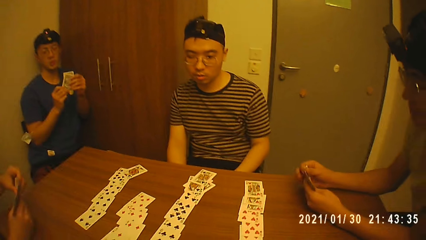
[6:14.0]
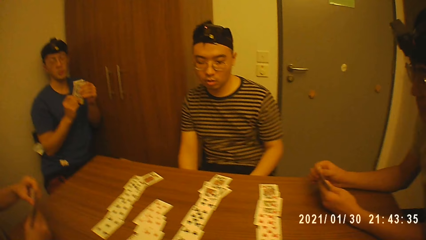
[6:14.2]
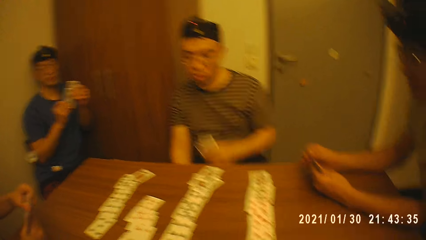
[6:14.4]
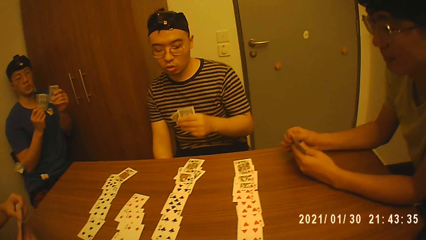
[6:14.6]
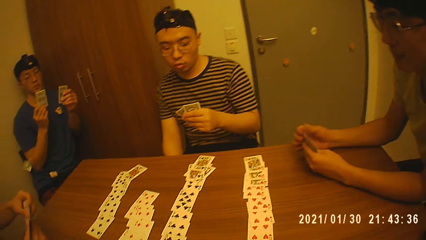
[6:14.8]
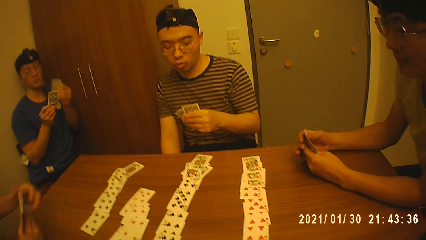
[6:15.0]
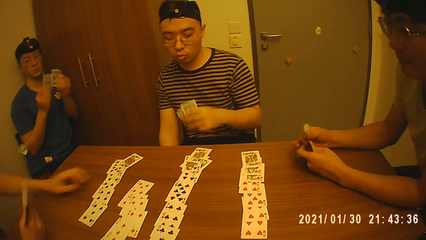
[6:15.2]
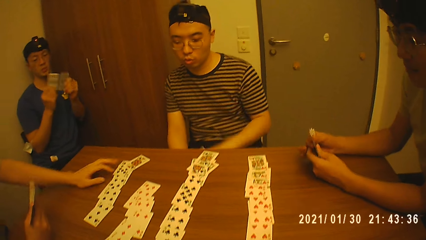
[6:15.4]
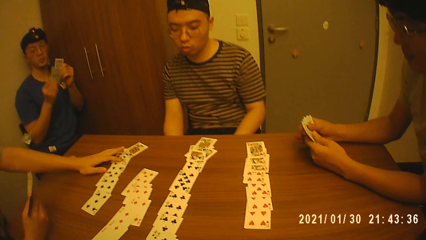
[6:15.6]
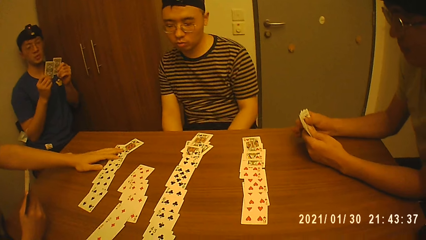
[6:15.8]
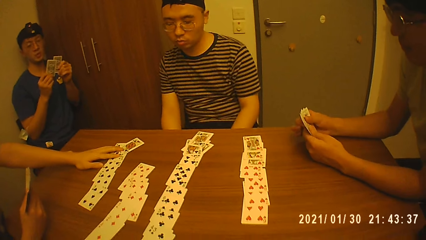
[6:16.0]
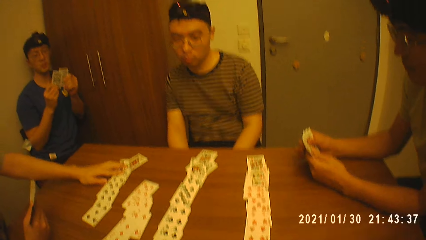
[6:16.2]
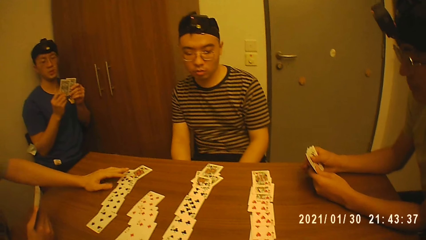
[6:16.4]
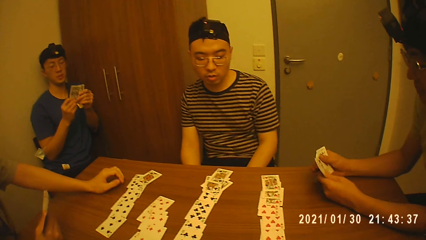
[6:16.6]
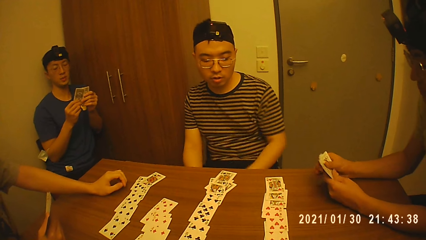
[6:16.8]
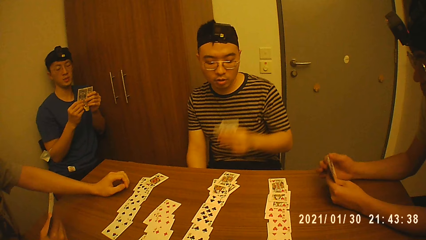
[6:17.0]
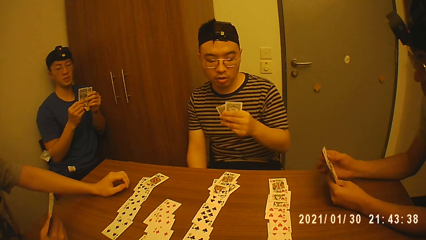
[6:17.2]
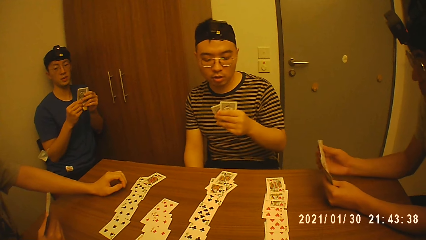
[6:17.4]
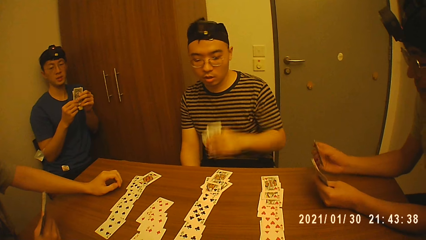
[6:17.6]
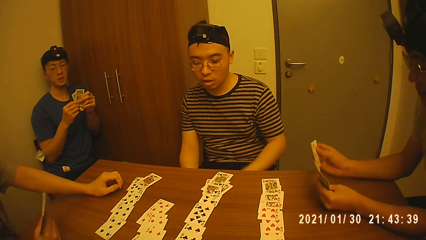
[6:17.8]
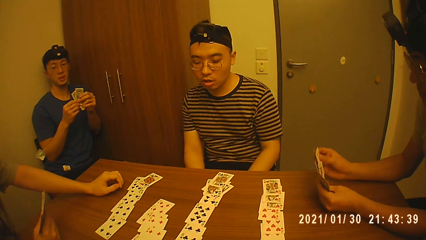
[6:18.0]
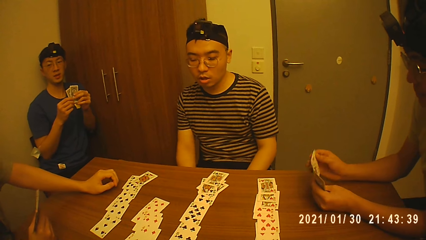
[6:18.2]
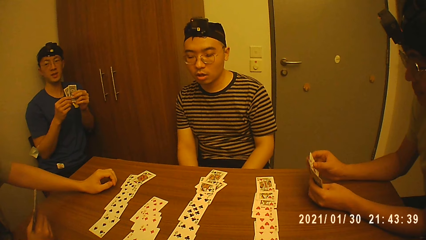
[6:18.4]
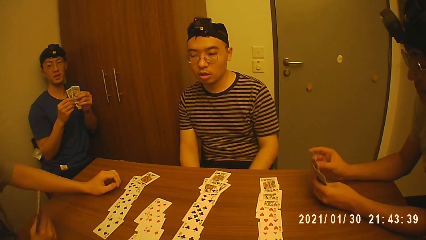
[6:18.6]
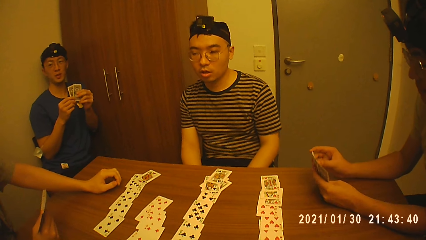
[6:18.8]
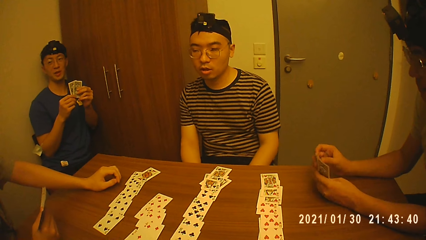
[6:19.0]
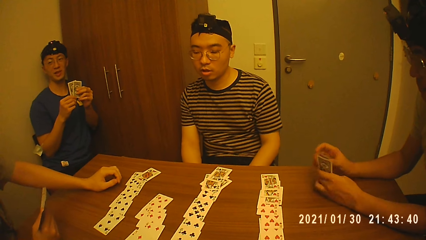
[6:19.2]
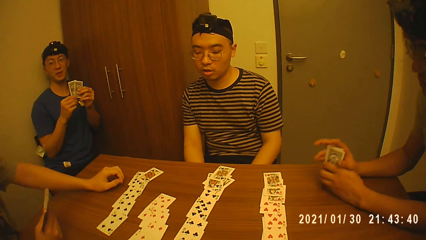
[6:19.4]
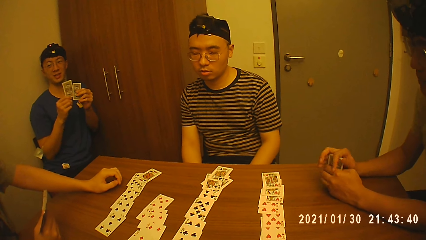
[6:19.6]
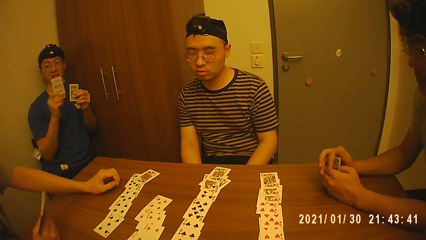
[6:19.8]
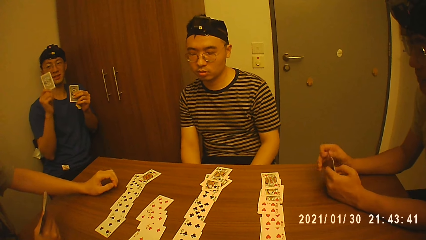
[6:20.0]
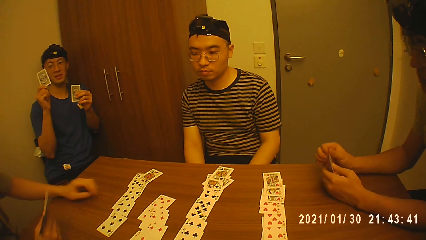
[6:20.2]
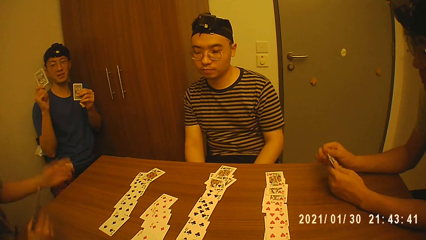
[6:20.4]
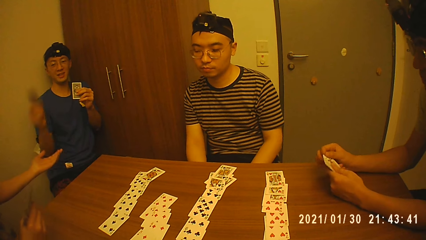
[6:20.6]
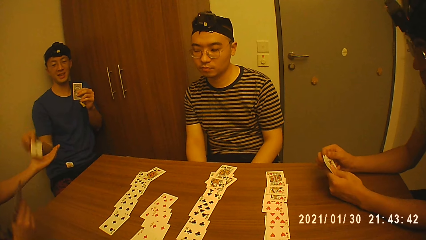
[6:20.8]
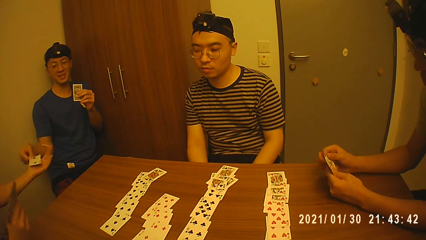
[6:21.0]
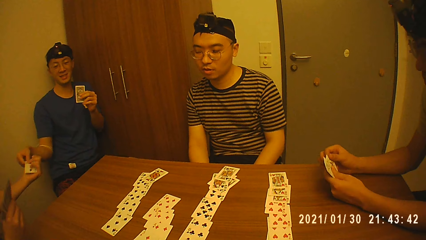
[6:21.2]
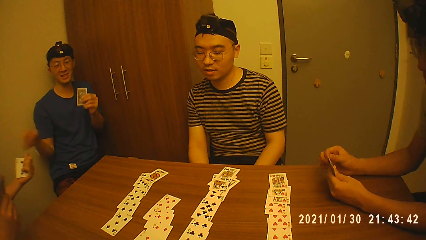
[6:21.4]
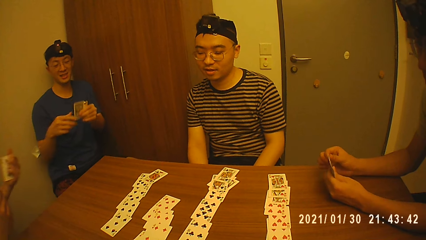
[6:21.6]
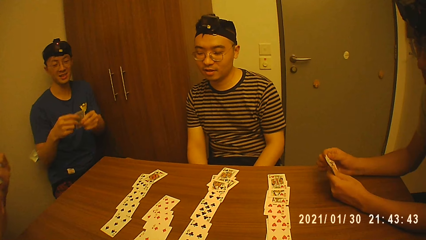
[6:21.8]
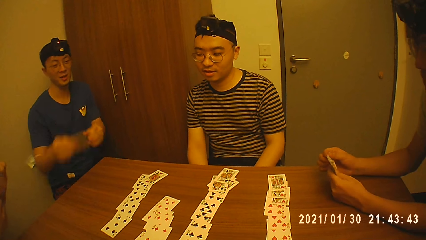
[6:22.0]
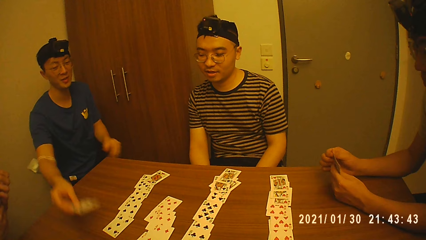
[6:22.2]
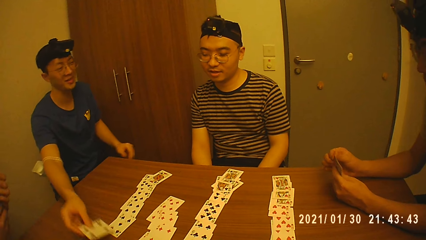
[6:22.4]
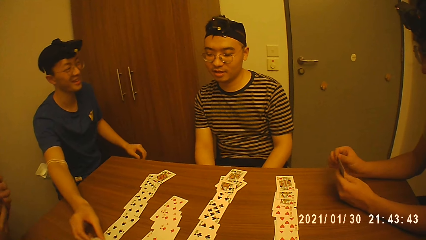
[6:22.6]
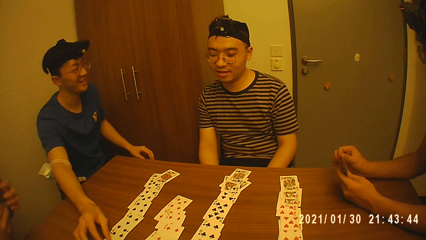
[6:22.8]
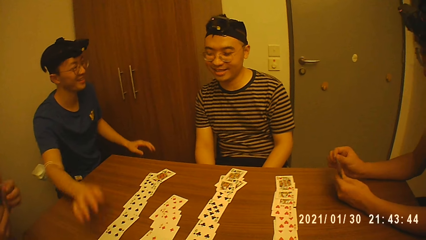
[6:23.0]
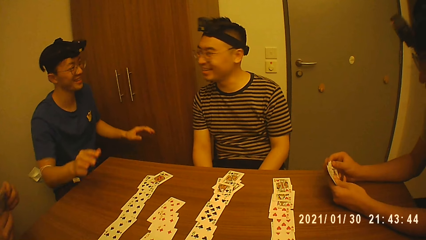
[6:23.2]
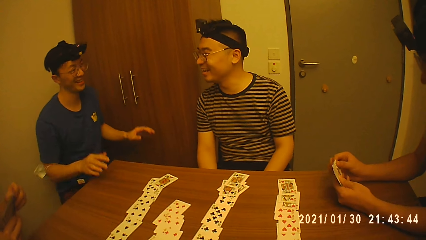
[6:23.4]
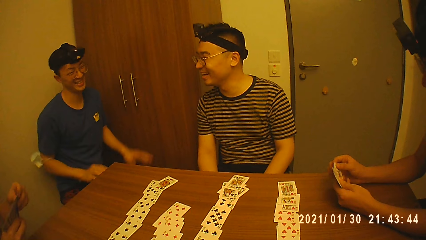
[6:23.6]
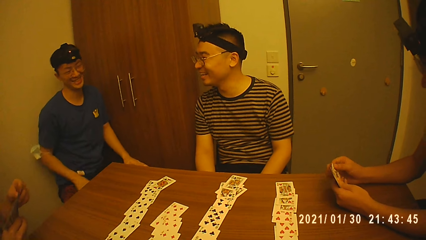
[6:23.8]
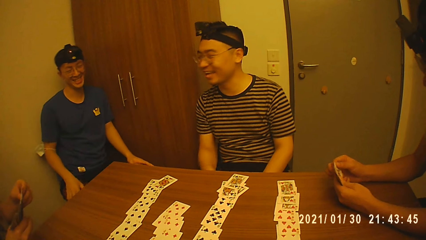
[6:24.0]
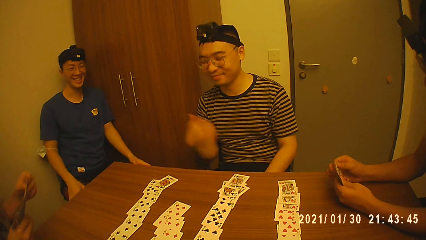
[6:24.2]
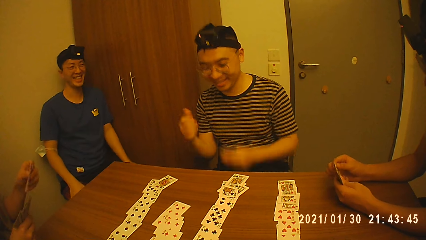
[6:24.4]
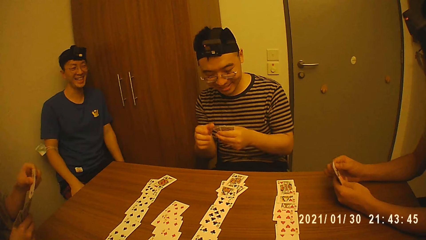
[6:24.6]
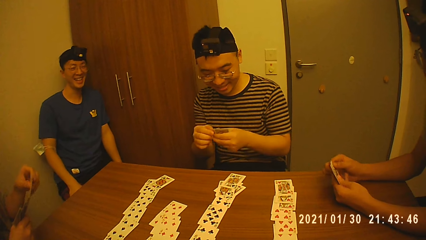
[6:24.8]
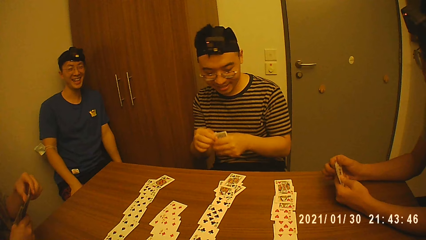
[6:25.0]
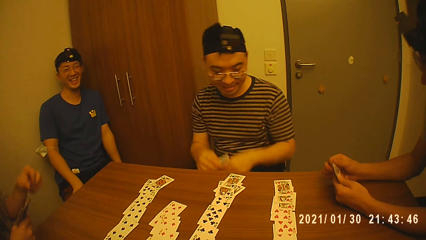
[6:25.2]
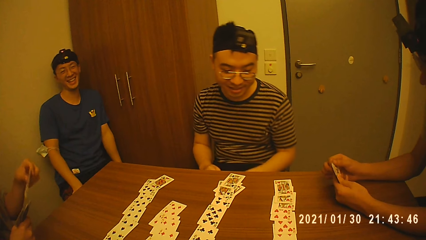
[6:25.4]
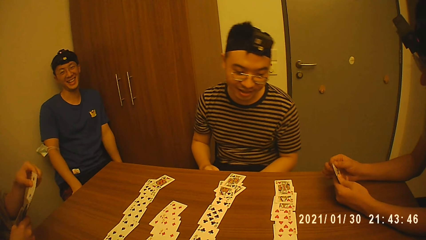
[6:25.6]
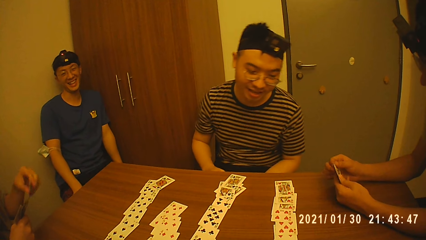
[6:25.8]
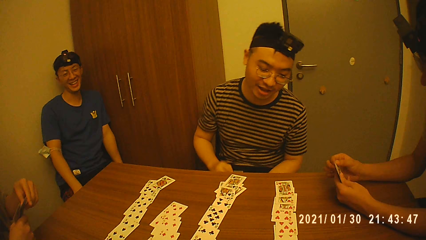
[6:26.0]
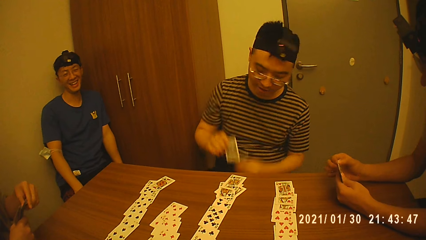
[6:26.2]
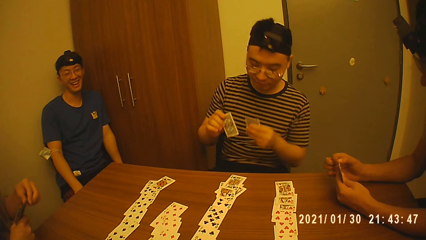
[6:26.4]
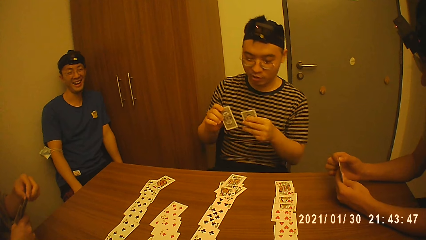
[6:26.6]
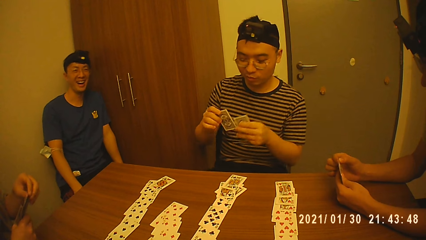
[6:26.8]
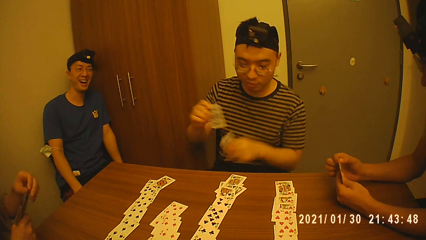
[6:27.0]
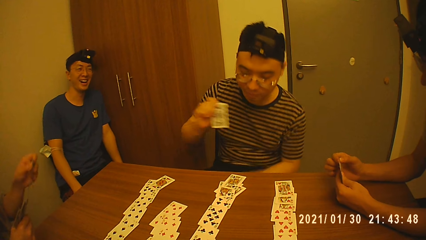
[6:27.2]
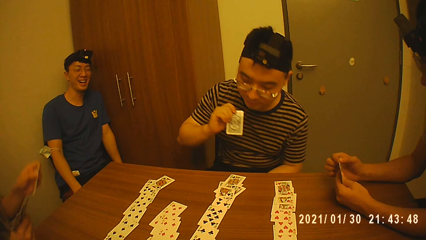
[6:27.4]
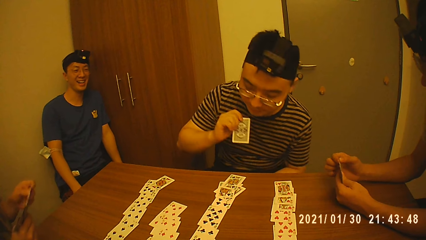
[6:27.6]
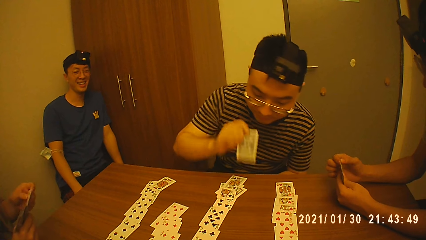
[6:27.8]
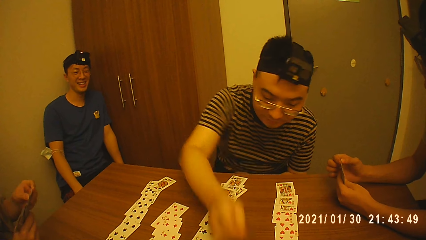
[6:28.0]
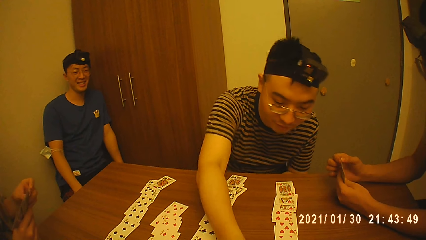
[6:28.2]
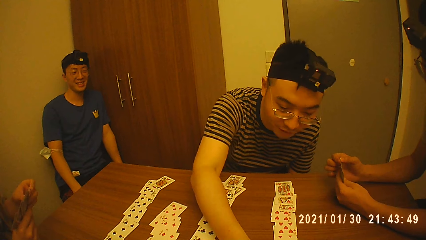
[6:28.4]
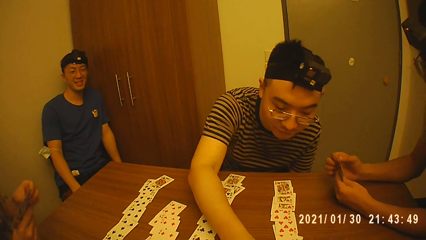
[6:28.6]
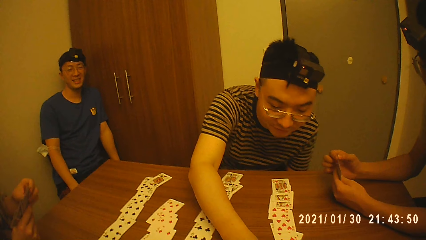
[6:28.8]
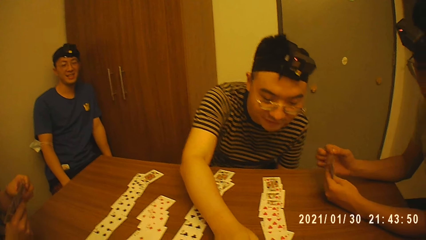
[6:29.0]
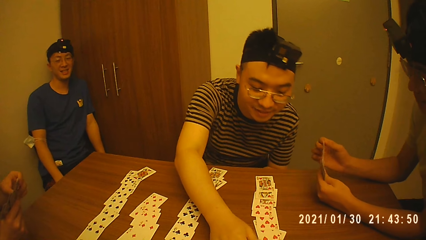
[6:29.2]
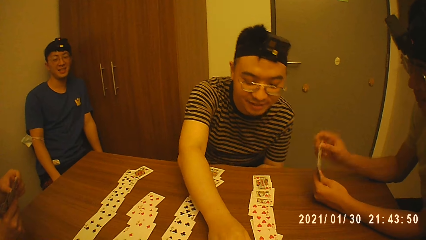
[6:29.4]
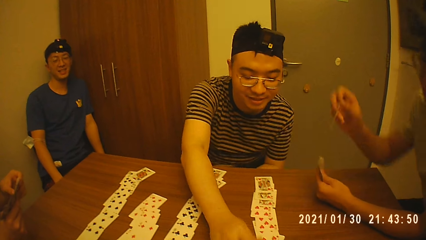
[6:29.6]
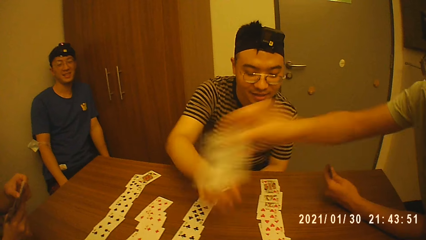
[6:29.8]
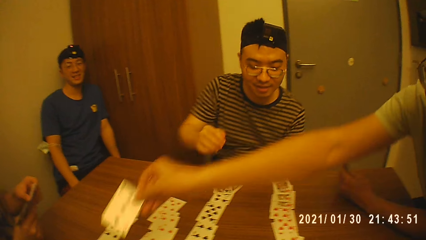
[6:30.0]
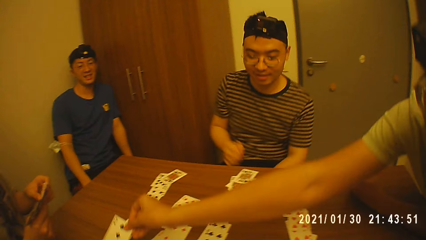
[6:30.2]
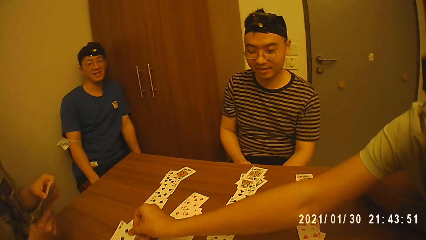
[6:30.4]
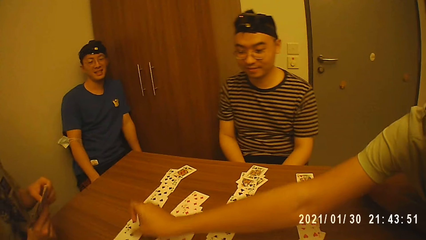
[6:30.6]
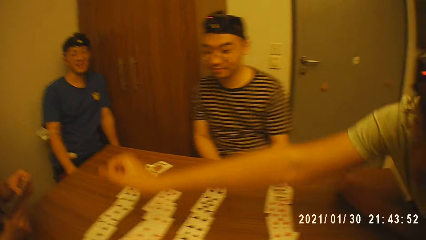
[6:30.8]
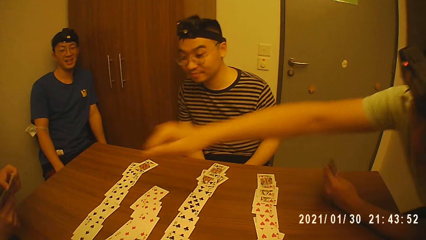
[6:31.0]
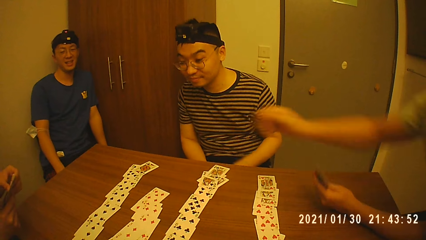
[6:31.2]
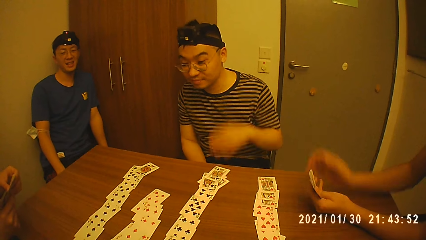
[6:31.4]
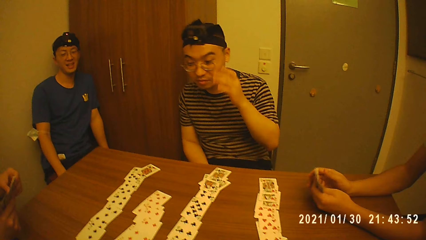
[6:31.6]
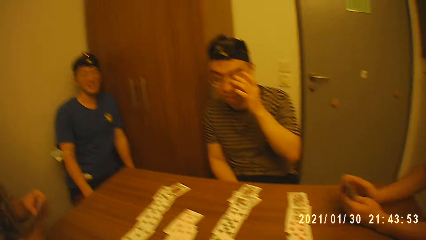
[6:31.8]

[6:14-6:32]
A man takes a card from his right hand with his left hand. He holds the card in his right hand. Another man converses. He holds the cards with his right hand, touches some cards on the table with his left hand, and holds the cards on the table. A third man shuffles the cards in his hands. The first man takes the card from his right hand with his left hand. He converses with the second man. He takes the card from his left hand with his right hand. The second man stretches his left hand towards the first man. The first man gives the second man the card in his right hand. The second man collects the card from the first man with his left hand. The first man takes the card from his left hand with his right hand. He drops the card in his right hand on the table. The second man adds the card in his left hand to the cards in his right hand. He sorts the cards in his right hand with his left hand. The third man stares at the cards in his hands. A fourth man takes a card from the cards in his left hand with his right hand. He stares at the cards in his hands. The second man shuffles the cards in his hands. The fourth man drops the card in his right hand on the table. The third man holds the cards with his left hand. He takes a card from the cards in his left hand with his right hand. The second man holds the cards with both hands. The third man drops the card in his right hand on the table.
